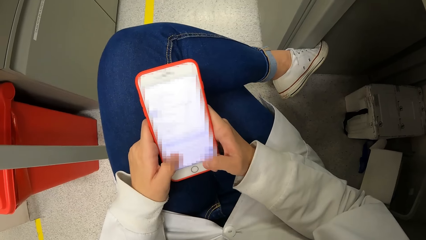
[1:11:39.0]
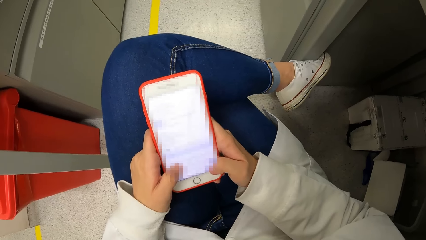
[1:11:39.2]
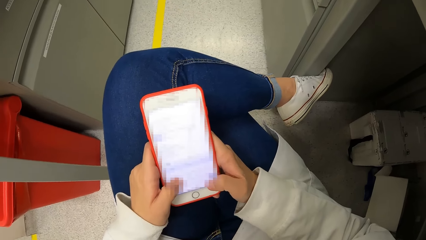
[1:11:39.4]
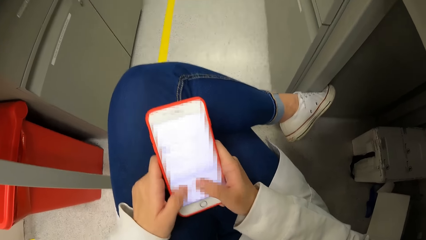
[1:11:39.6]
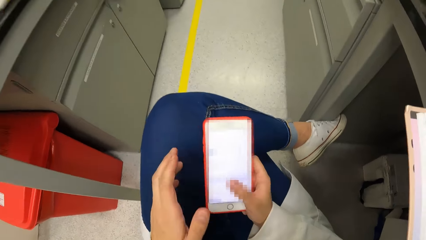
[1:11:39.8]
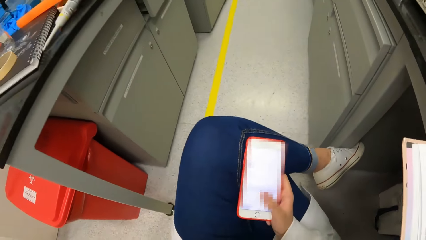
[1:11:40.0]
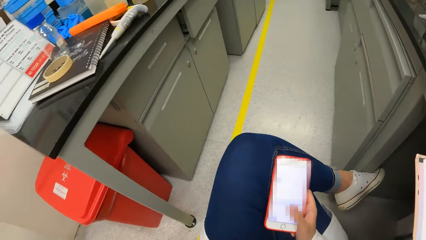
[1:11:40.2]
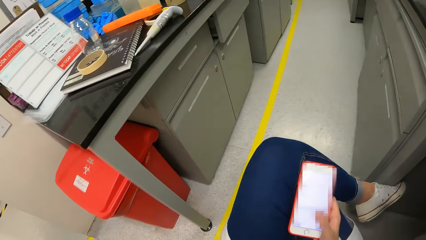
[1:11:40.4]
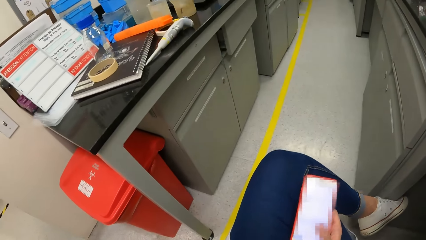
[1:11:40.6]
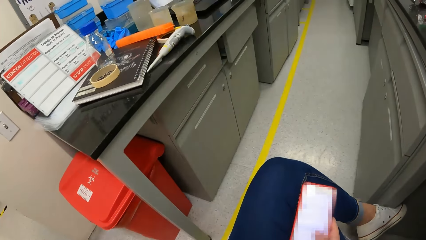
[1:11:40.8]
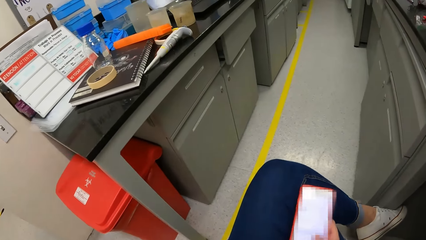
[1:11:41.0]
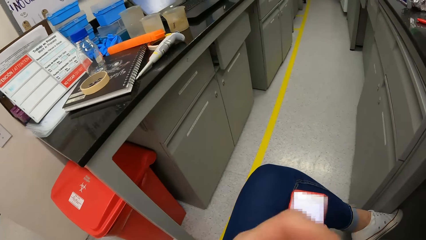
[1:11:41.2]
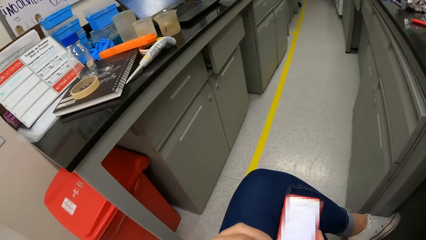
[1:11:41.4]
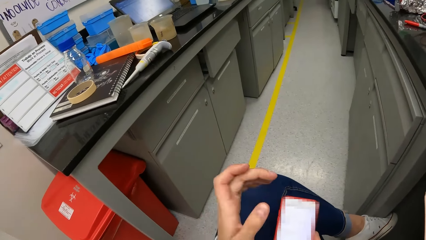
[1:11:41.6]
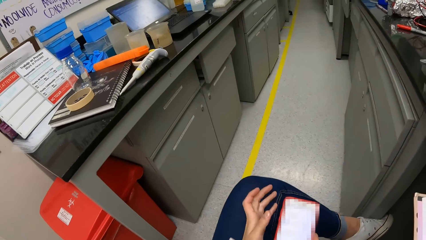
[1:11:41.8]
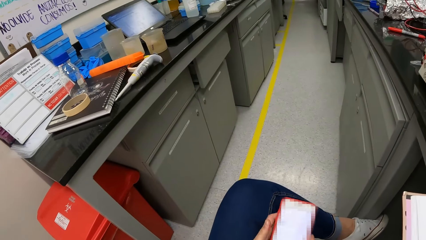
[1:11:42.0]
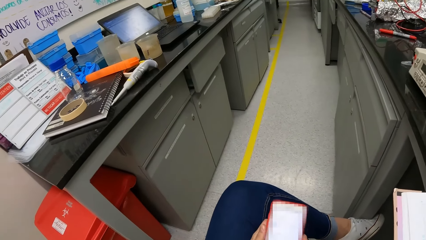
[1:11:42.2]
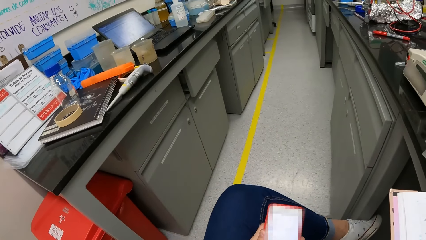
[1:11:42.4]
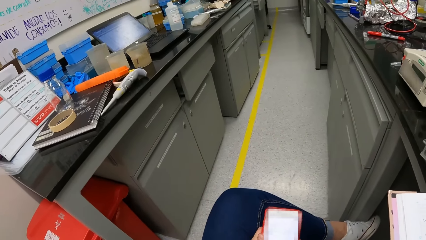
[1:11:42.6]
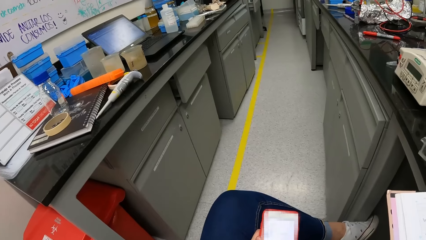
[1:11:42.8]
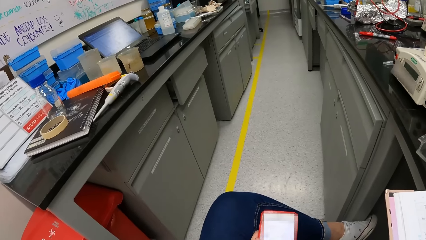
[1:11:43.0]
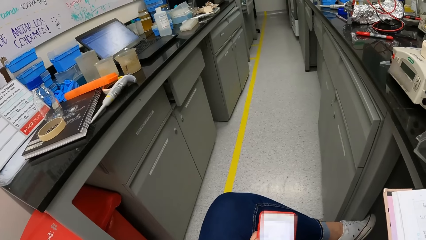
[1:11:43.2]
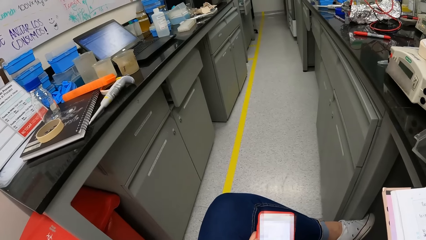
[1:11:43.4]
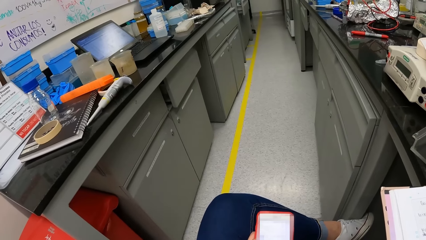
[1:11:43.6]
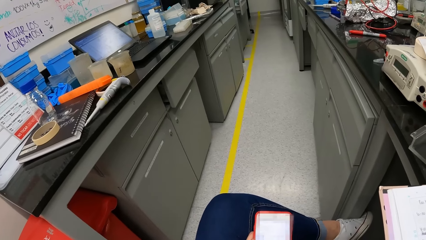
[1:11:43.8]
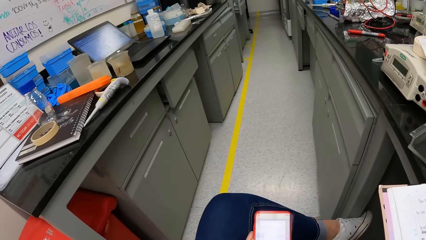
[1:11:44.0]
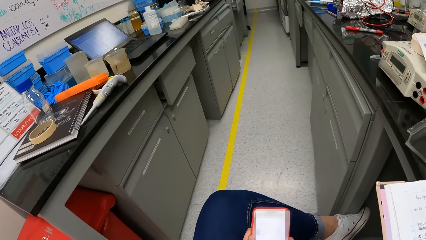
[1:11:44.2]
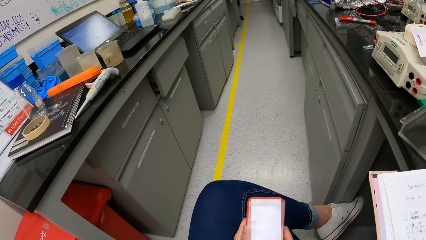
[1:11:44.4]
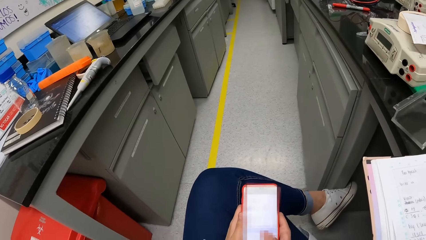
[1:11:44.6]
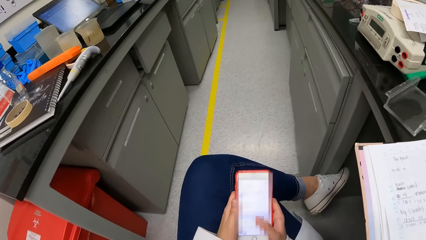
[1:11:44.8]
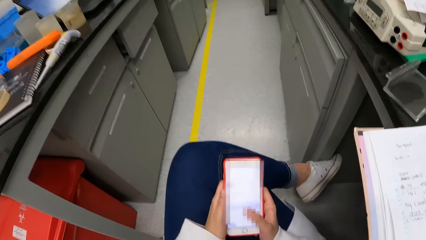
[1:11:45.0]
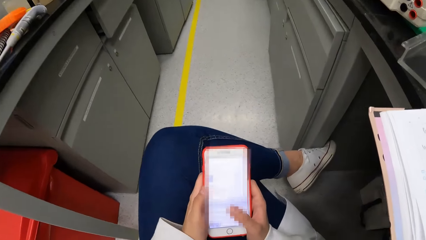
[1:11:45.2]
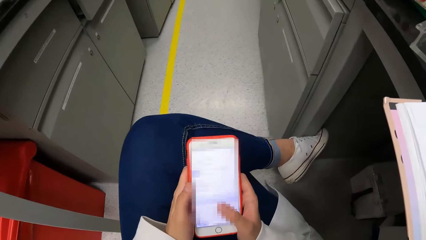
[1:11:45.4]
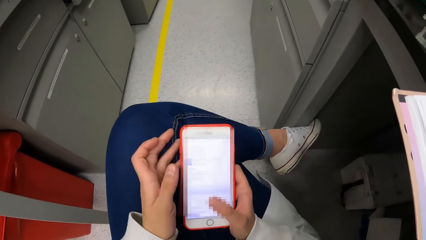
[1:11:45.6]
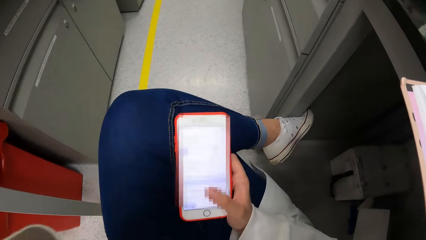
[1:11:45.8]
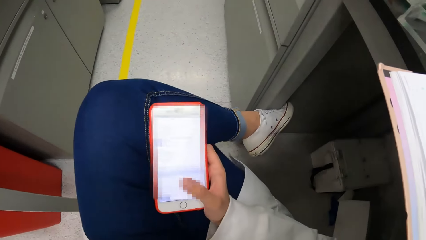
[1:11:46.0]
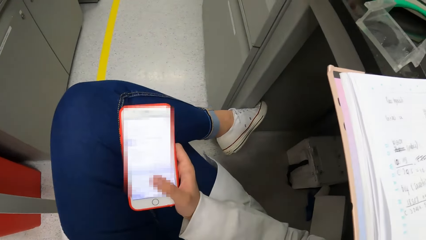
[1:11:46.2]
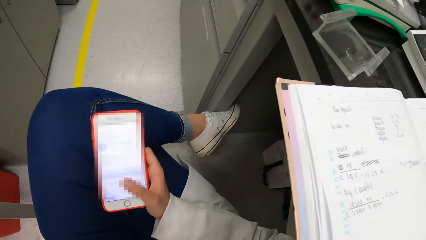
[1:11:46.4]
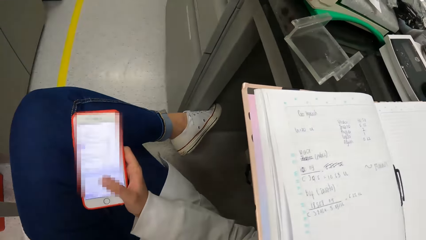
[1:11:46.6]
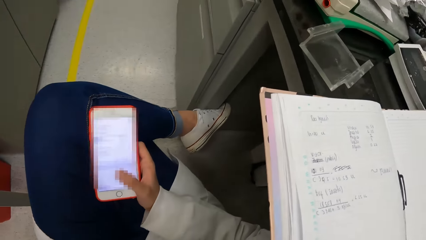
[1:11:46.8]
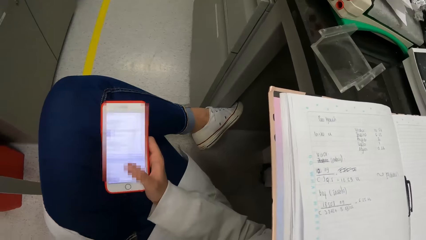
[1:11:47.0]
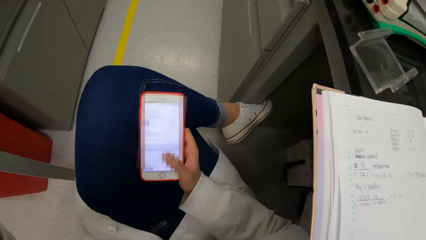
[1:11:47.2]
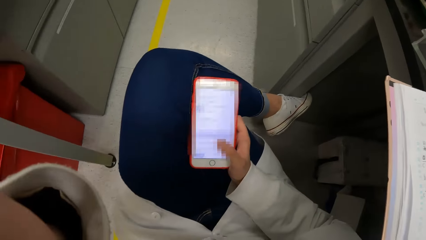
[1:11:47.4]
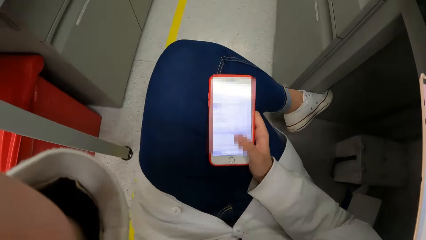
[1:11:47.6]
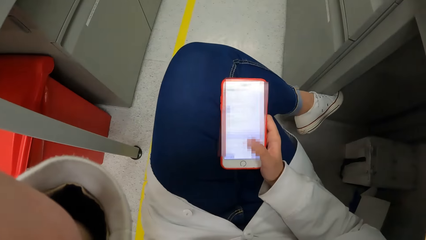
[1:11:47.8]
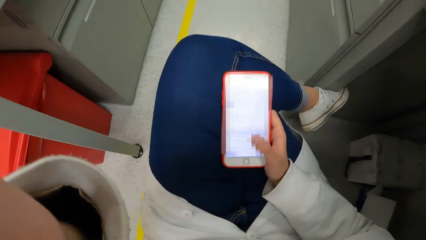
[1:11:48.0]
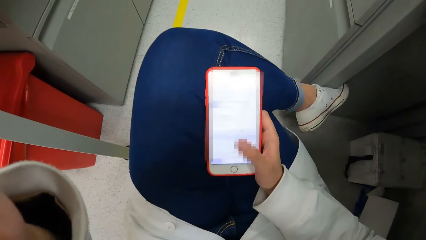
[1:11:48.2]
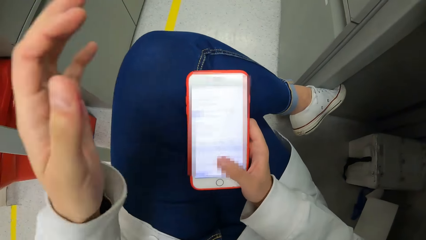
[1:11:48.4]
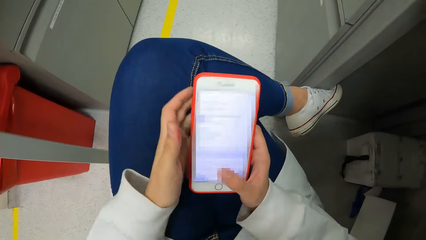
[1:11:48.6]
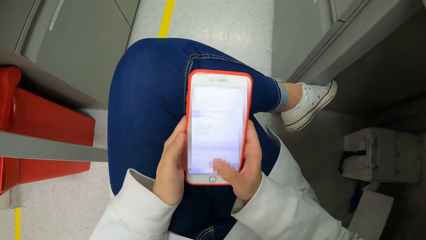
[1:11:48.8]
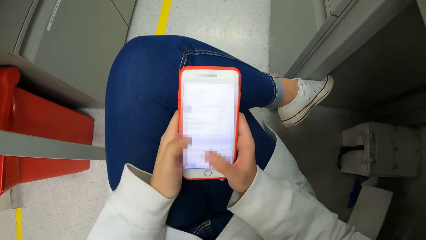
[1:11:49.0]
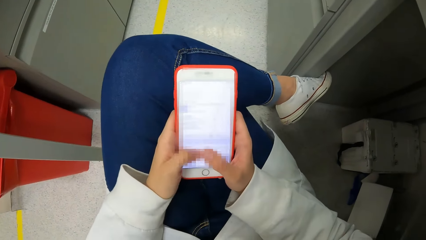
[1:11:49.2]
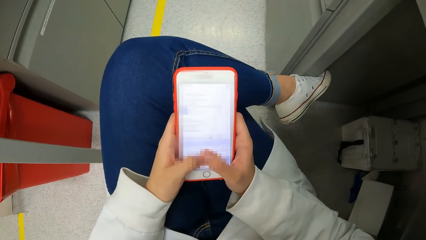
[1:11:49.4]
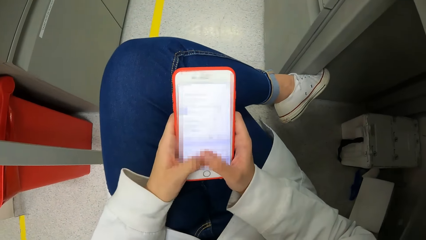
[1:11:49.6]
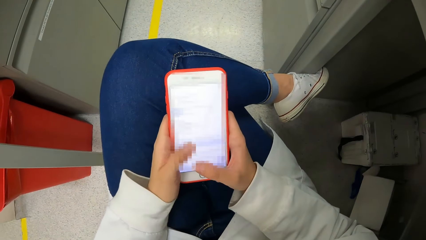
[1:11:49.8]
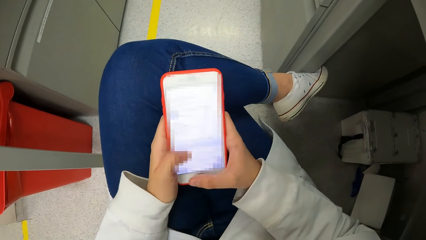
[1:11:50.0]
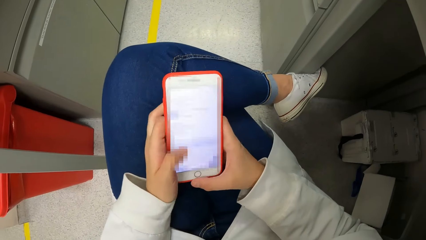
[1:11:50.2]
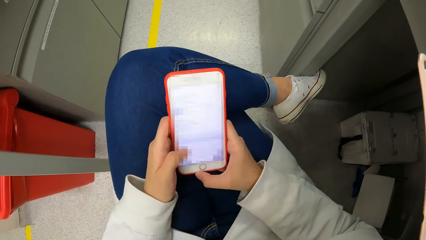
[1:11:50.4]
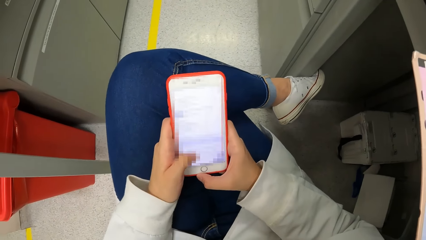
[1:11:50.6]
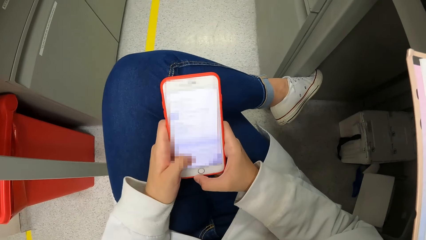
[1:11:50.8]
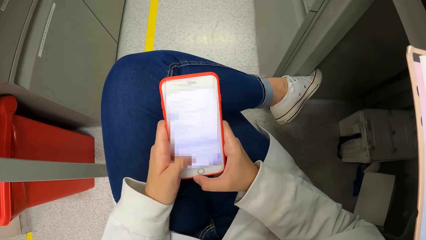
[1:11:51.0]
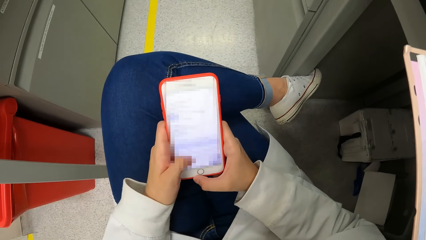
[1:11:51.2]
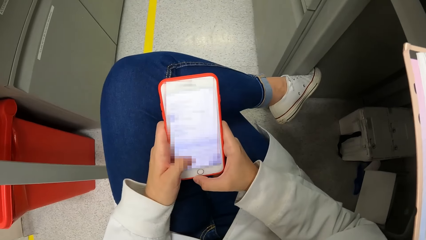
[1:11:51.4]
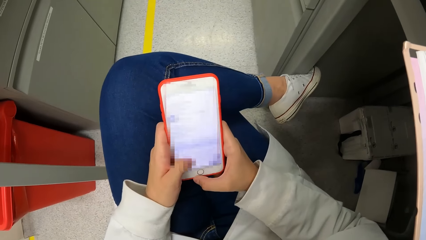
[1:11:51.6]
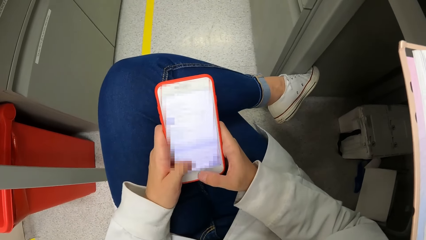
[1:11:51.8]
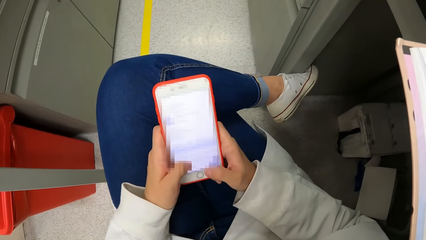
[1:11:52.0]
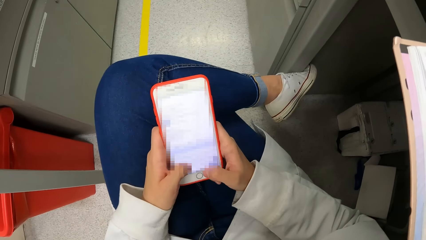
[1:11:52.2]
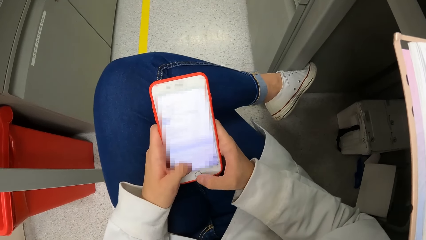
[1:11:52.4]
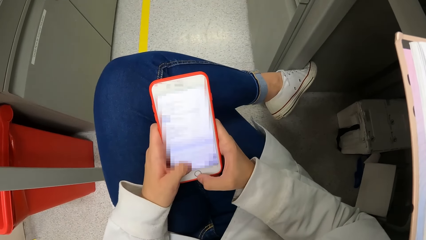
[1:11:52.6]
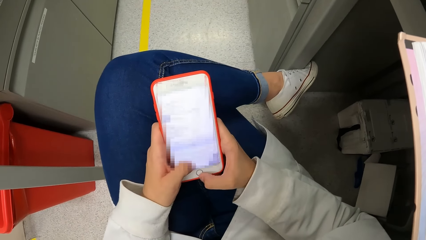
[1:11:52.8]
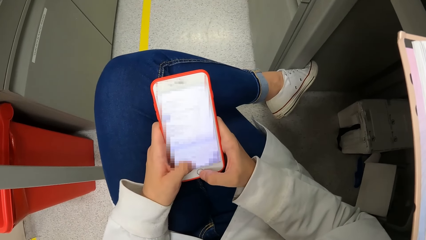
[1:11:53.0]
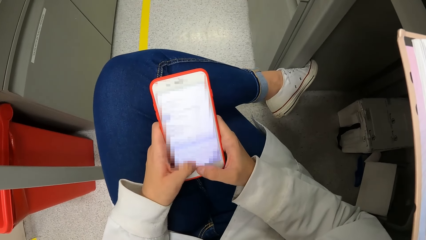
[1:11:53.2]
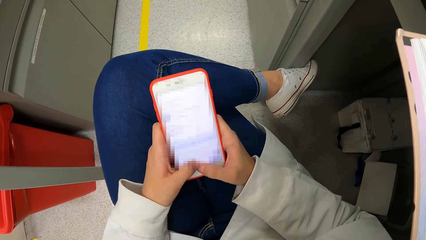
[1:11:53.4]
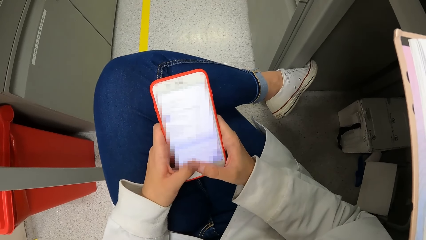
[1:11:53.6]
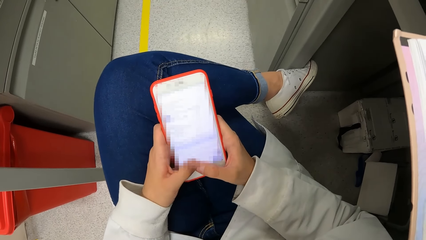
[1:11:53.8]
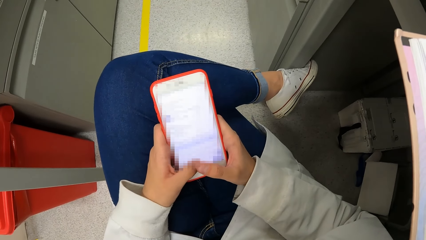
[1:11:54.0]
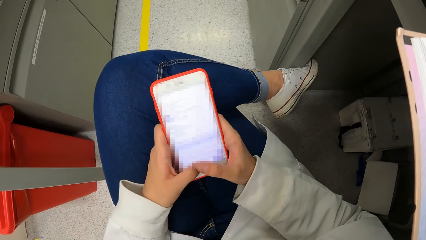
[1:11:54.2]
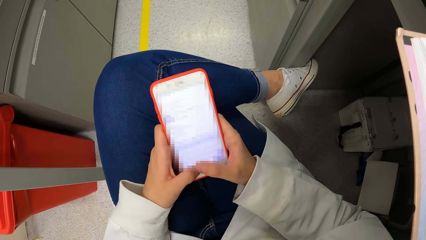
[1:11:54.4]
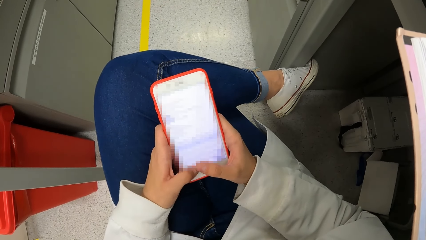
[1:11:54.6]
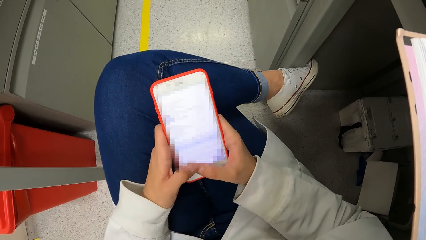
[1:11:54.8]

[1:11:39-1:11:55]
The camera wearer moves the phone. He looks around. He operates the phone. He operates the phone in his hands. He touches something. He adjusts the camera. He holds the phone with both hands. He operates the phone in his hands.
